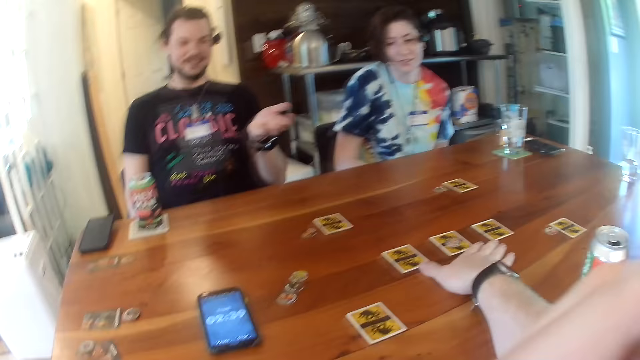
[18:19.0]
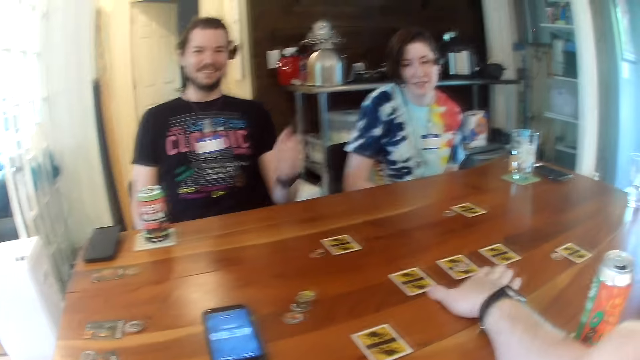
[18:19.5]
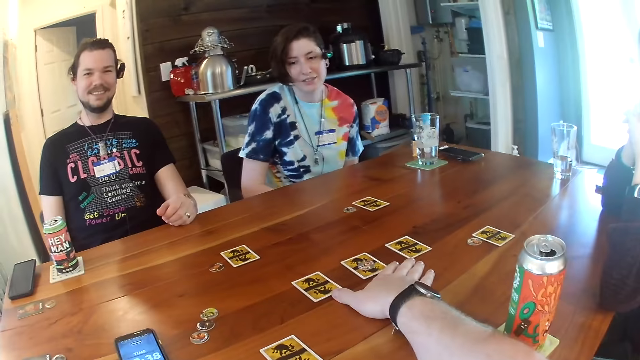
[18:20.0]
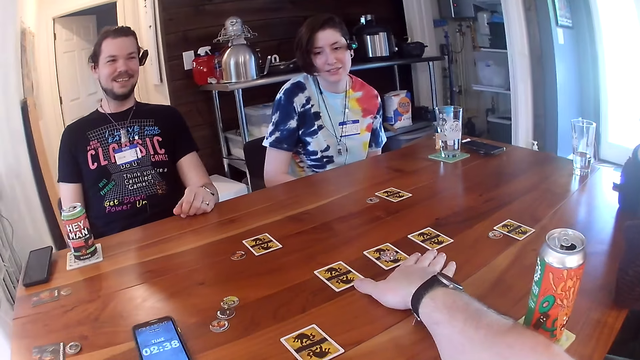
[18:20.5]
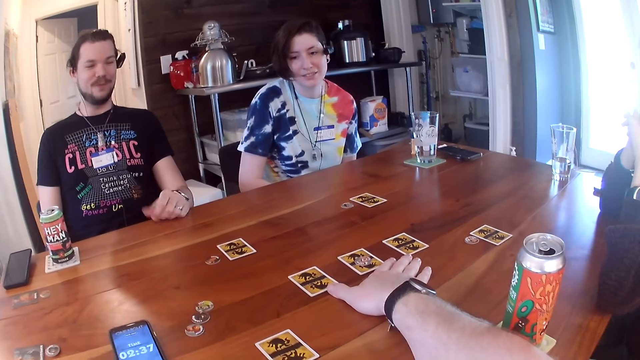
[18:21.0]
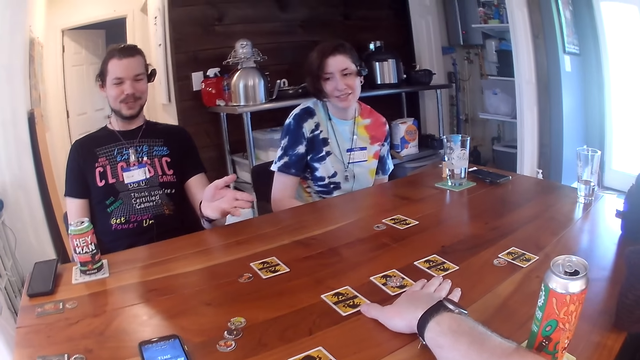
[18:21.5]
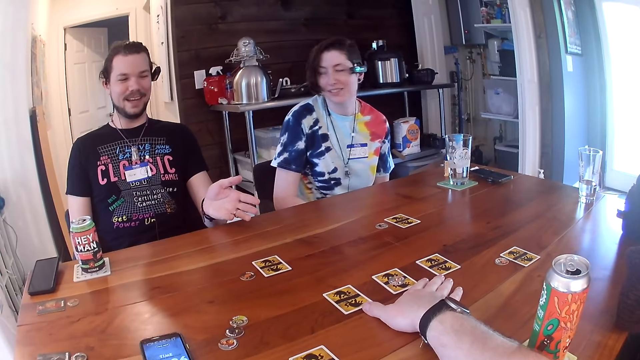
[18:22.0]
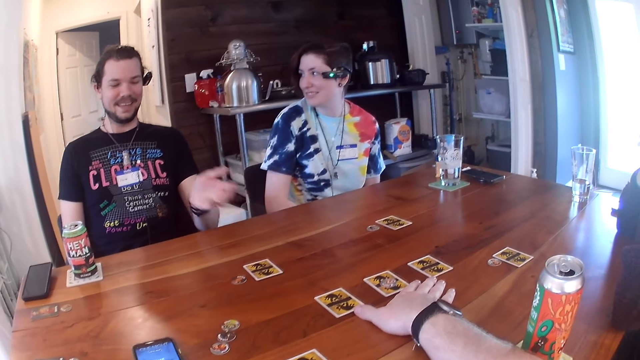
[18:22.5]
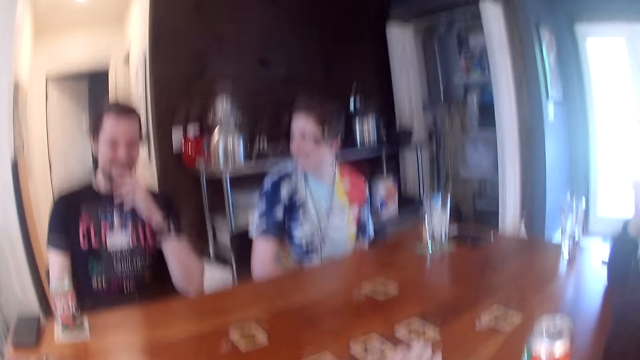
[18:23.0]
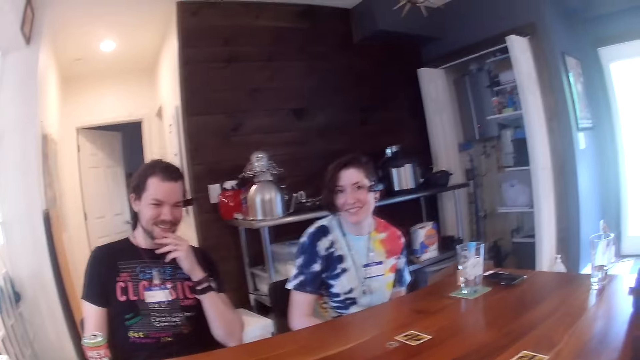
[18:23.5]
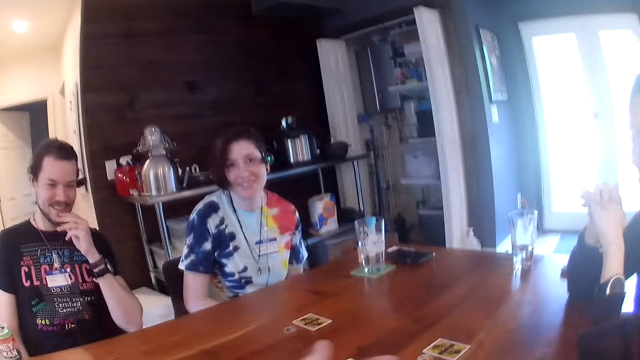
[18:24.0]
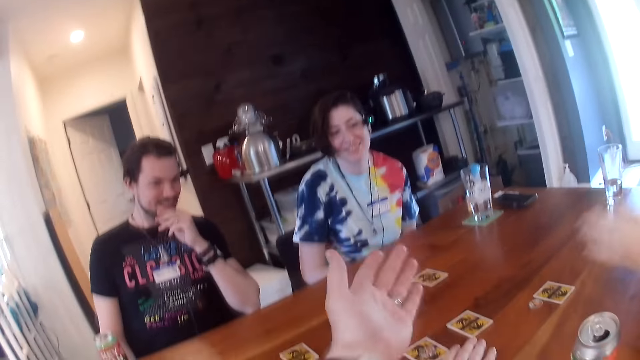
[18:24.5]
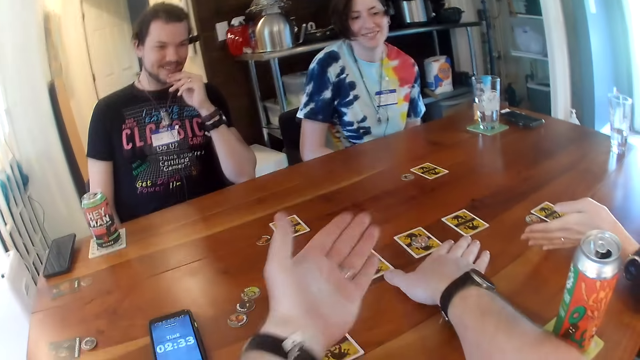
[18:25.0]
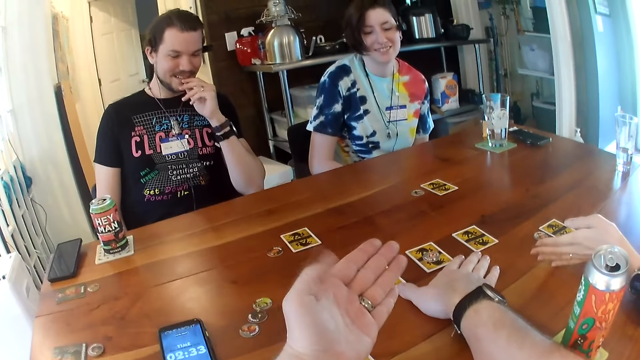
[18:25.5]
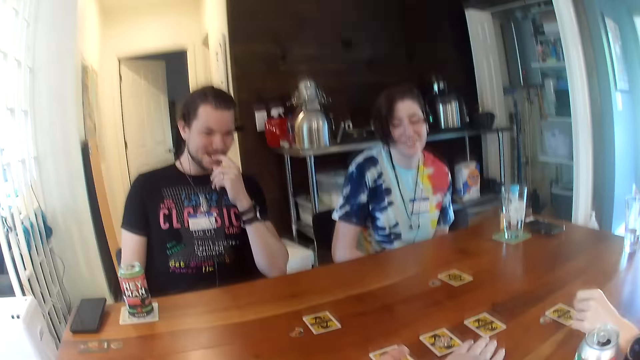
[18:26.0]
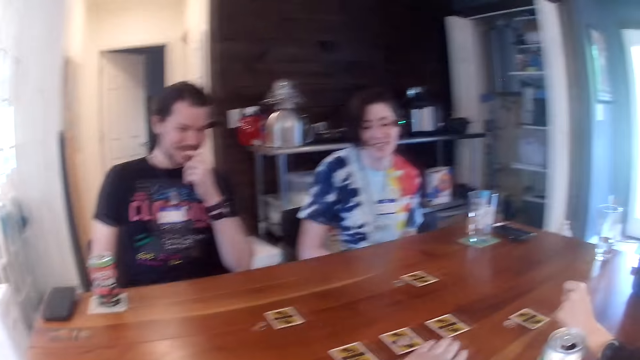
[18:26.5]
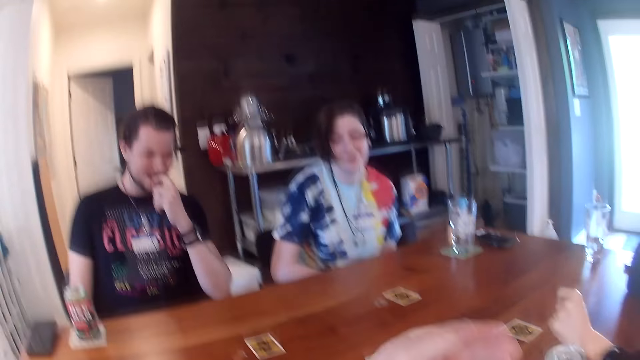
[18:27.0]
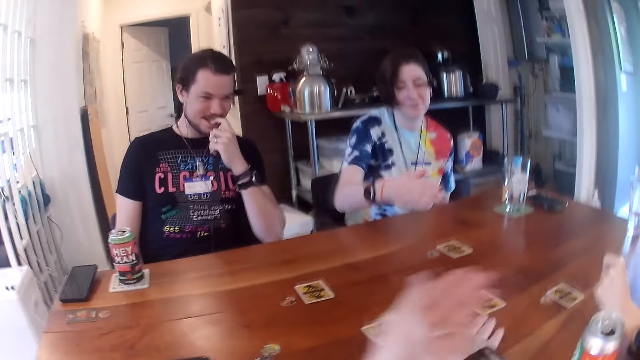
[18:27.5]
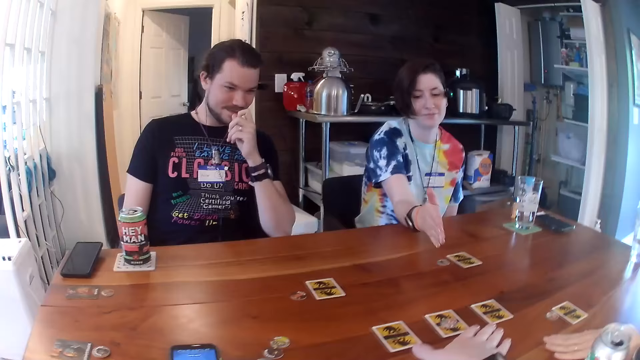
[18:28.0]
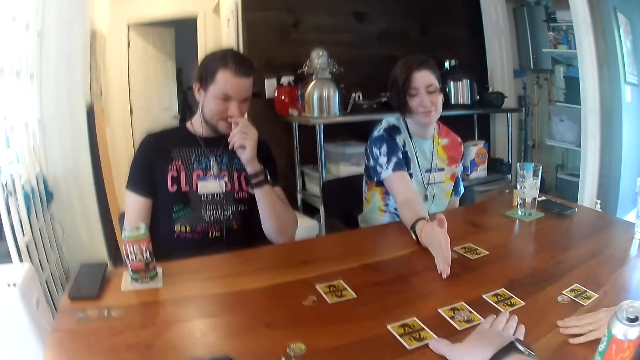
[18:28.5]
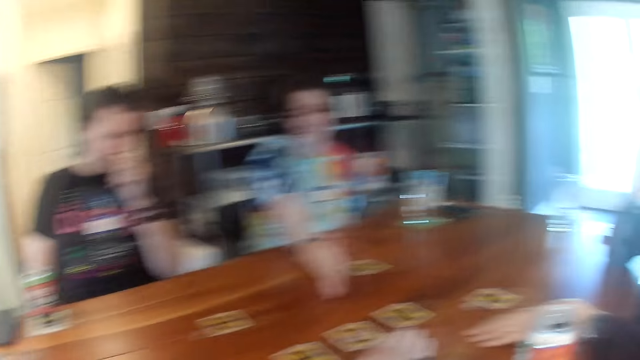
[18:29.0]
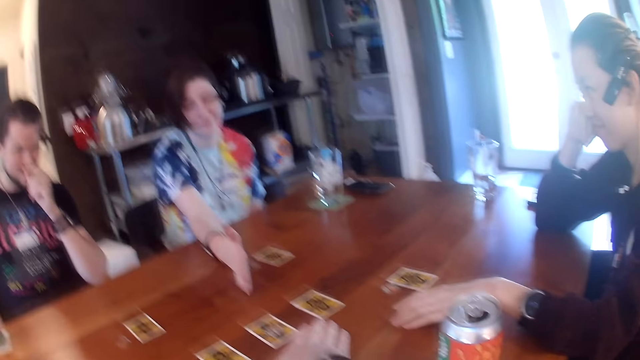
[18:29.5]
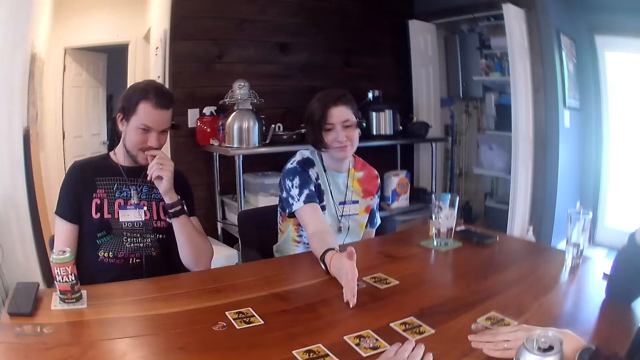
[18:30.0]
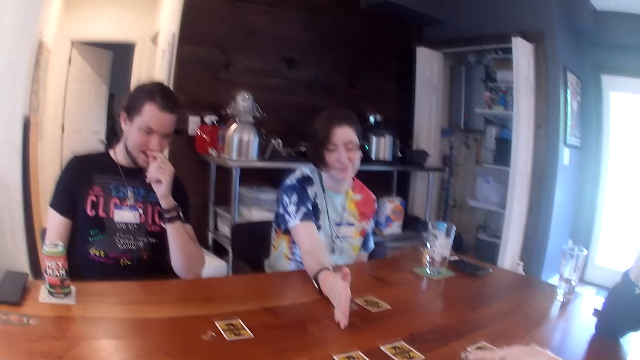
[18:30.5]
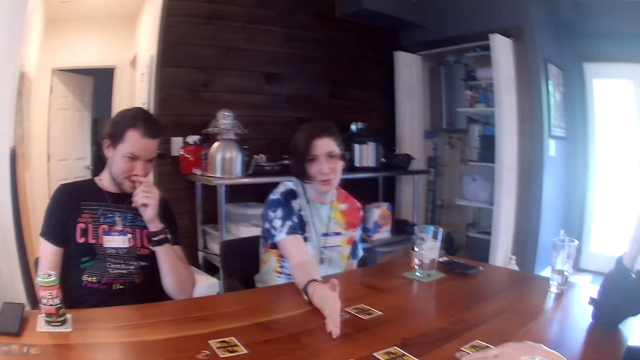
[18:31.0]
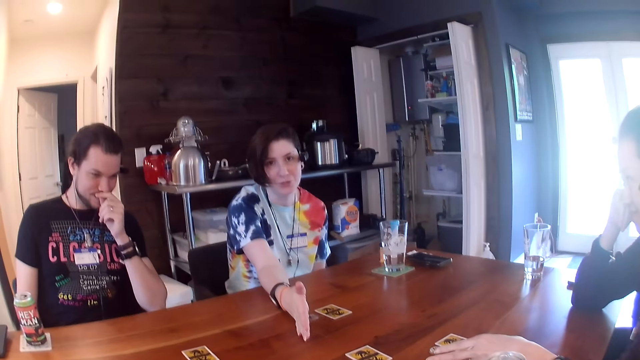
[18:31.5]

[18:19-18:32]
The man places his left hand on the table. The man places his left hand on his chin. The woman places her left hand on the table. The woman moves her right hand. A lady places a hand on the table. The woman places her right hand on the table.

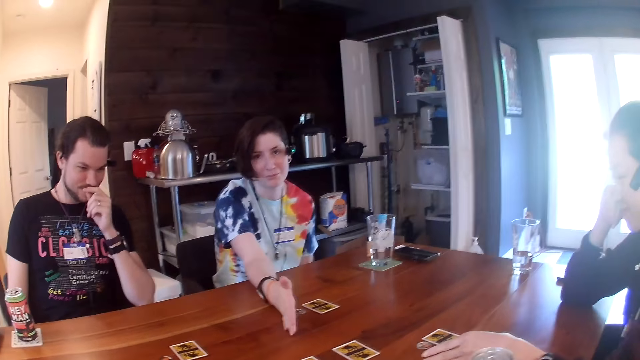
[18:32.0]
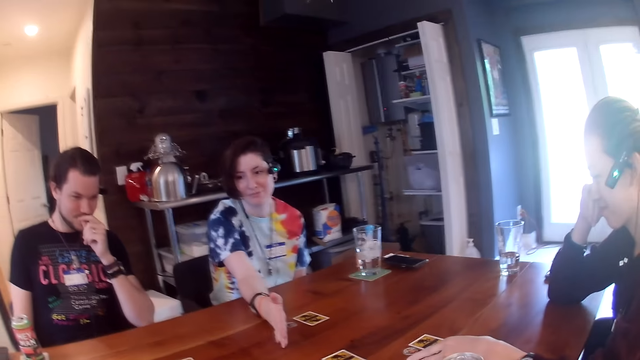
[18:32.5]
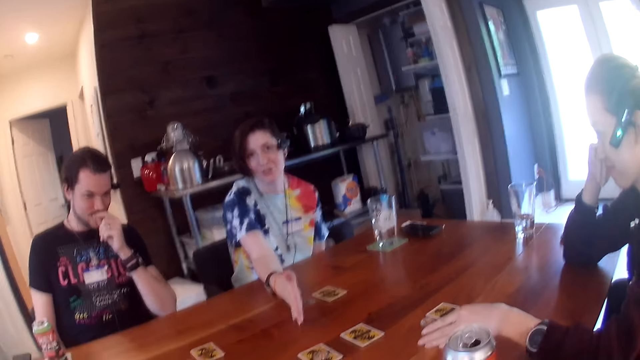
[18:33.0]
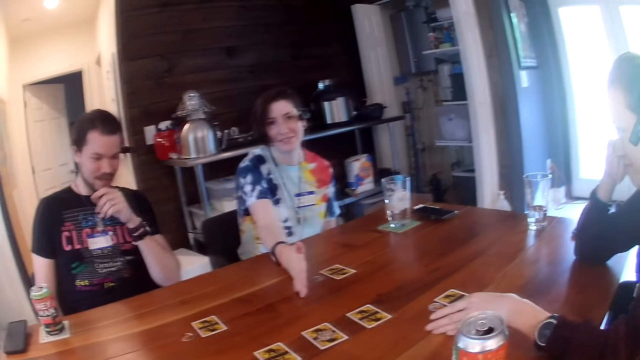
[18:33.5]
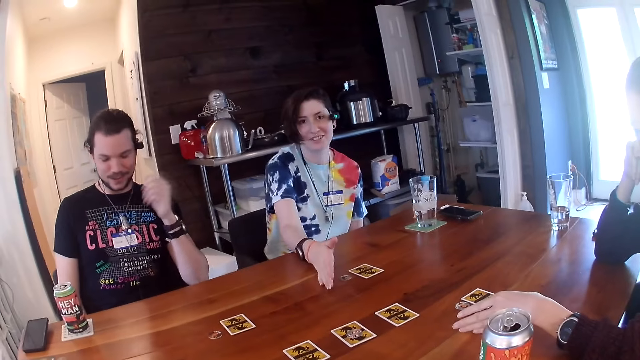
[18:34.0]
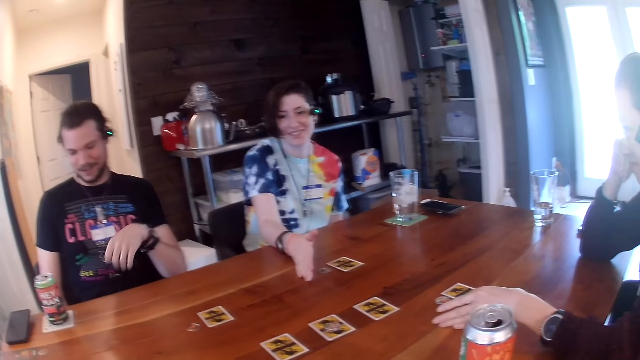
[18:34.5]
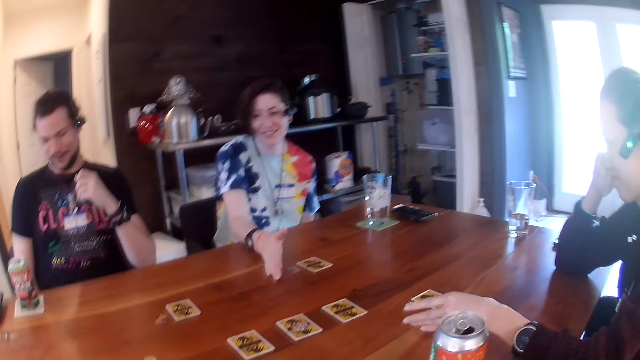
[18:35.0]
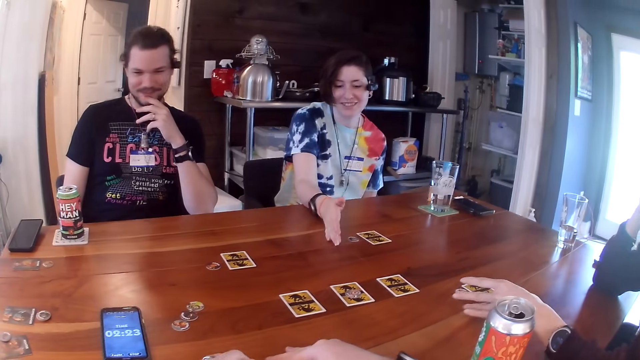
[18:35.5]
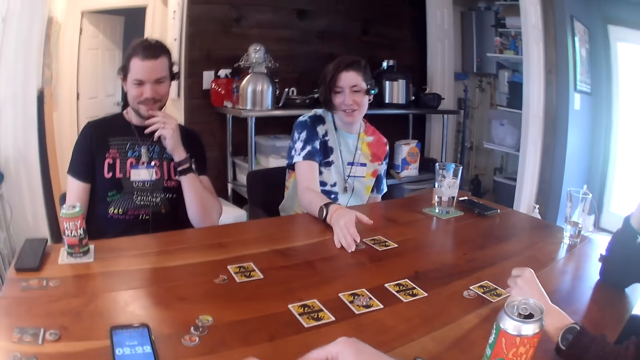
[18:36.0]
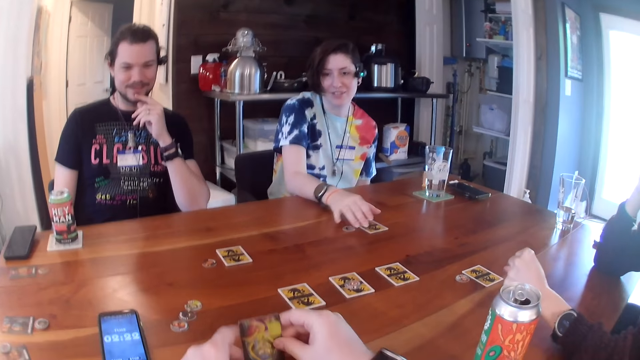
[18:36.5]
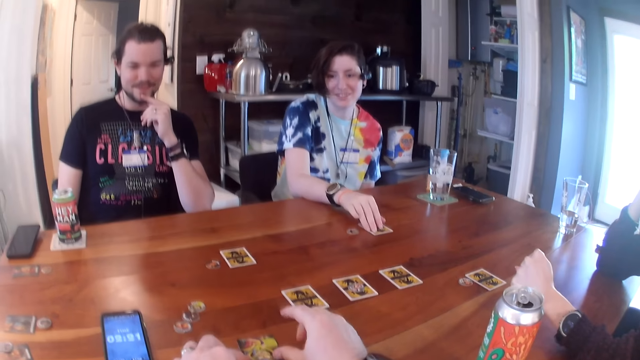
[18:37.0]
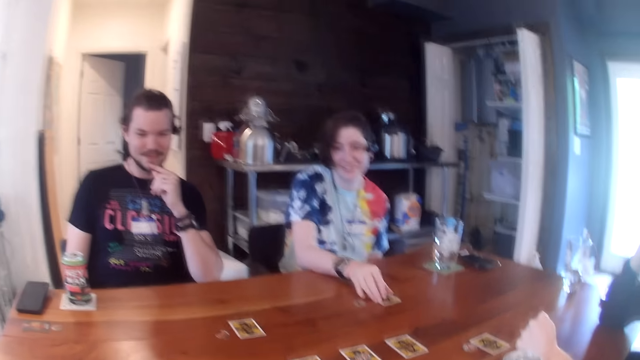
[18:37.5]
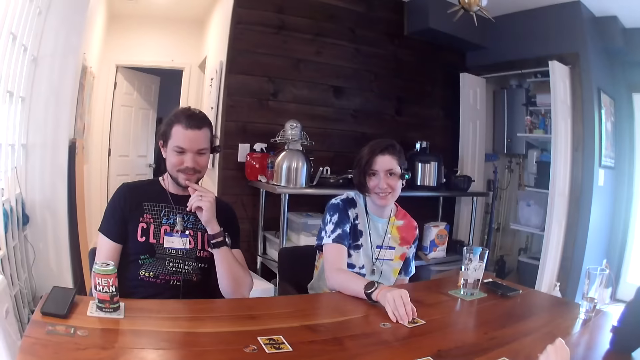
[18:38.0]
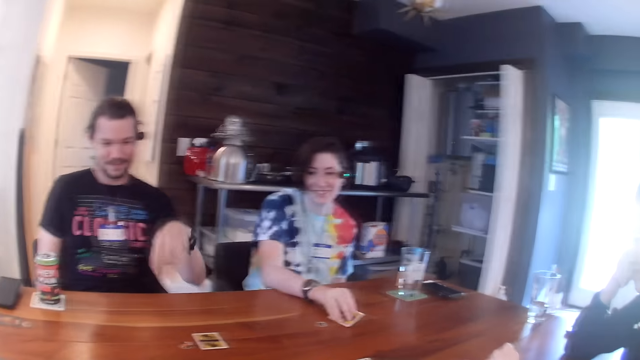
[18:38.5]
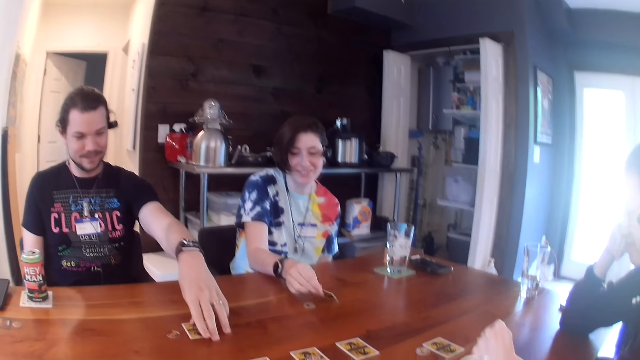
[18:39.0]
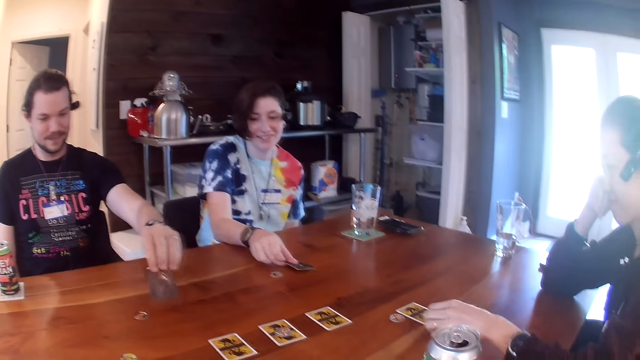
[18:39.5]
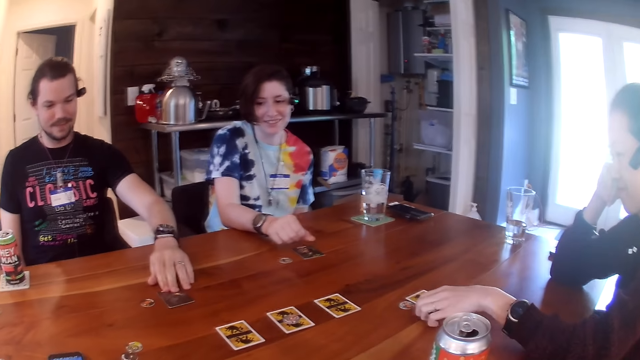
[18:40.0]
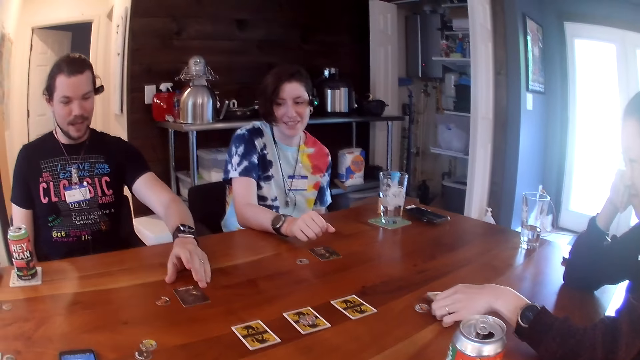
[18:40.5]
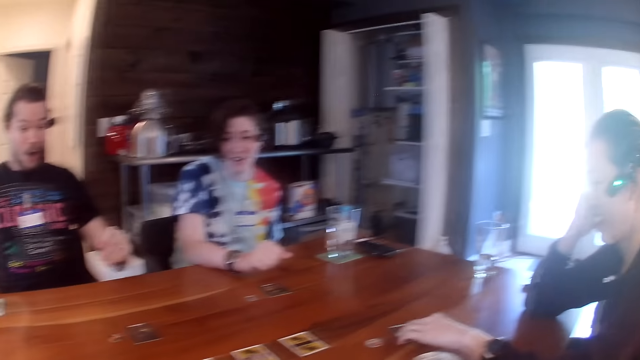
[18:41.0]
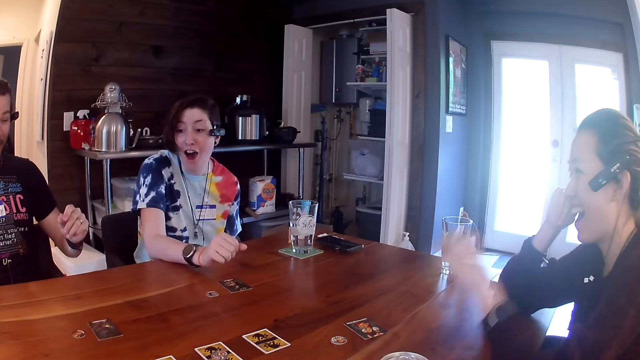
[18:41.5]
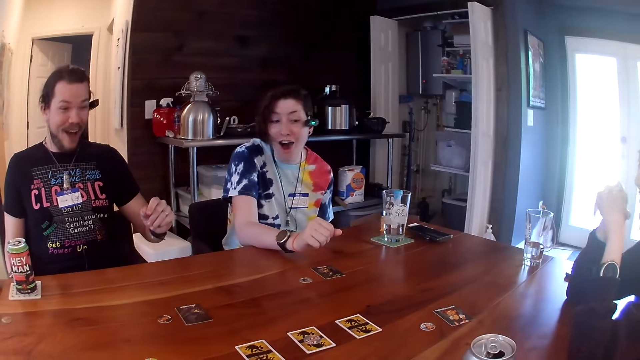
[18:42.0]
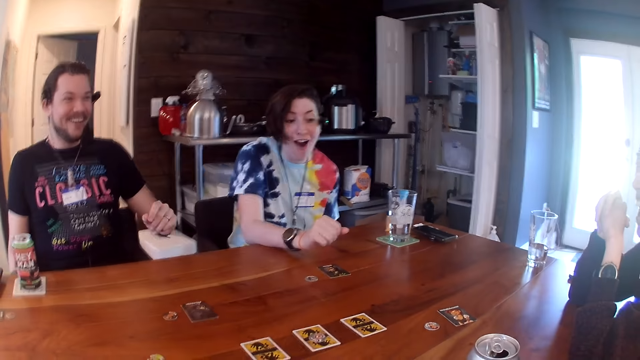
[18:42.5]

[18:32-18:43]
A man interacts with the camera wearer. The man places his left hand on his chin. The camera wearer turns a card on the table. He drops a card on the table with his hands. A lady holds a card. The lady flips a card on the table with her right hand. The man flips a card on the table with his left hand. The lady turns a card on the table. A woman flips a card on the table with her left hand.
